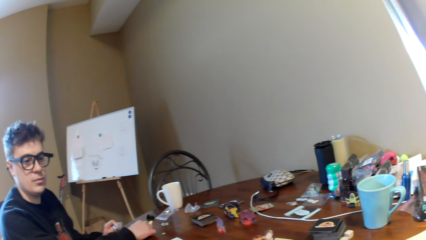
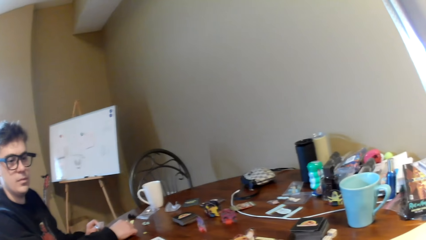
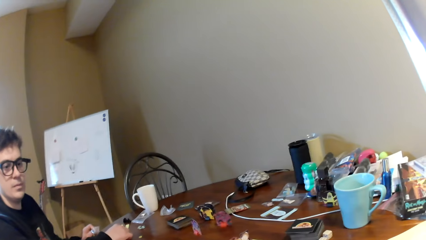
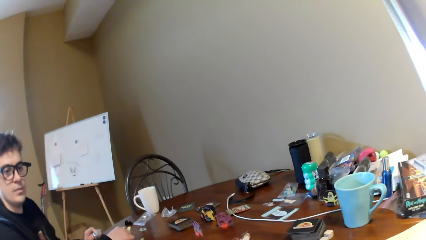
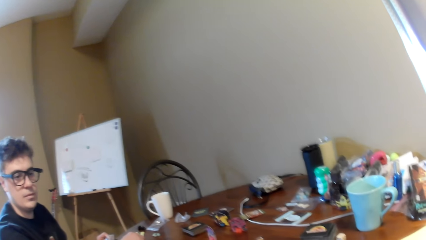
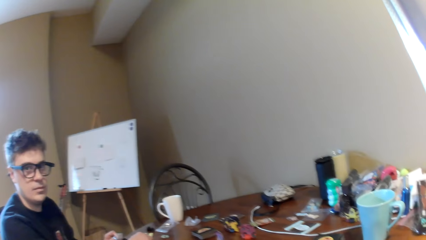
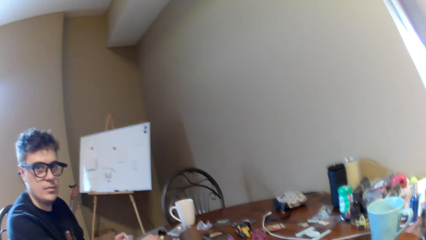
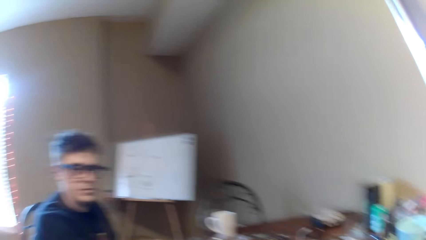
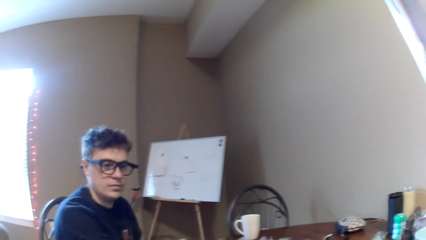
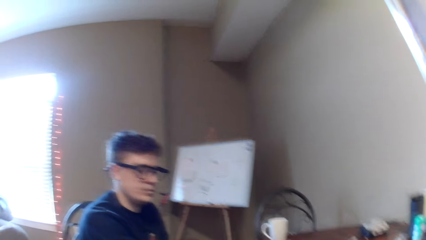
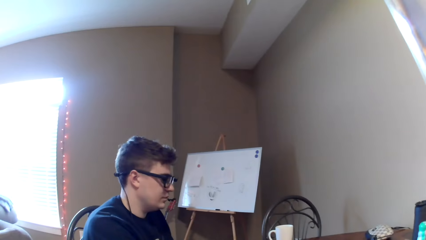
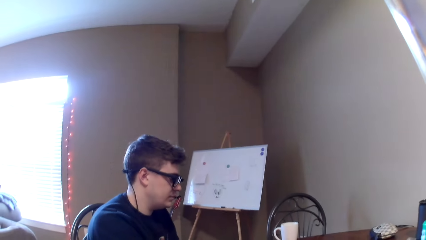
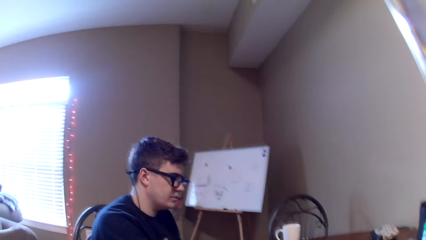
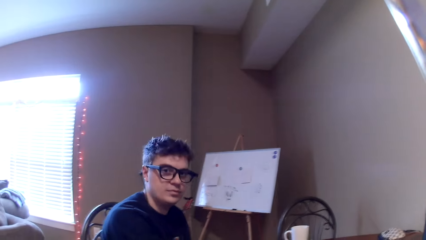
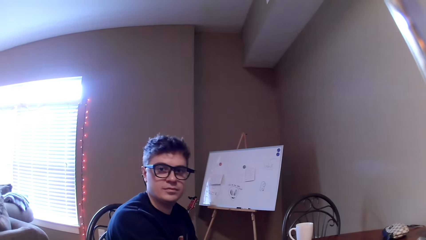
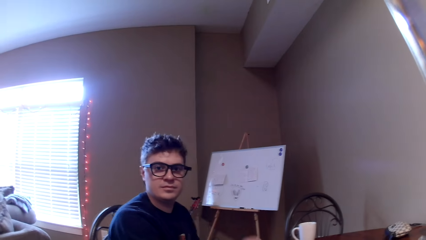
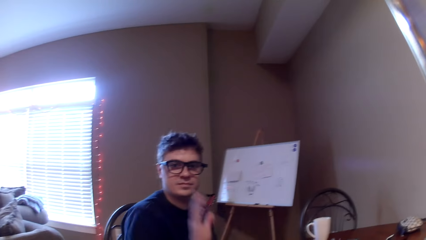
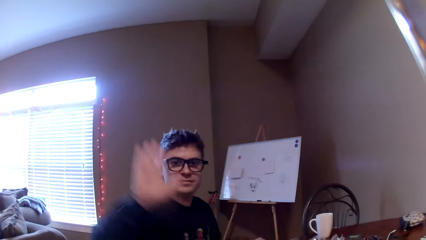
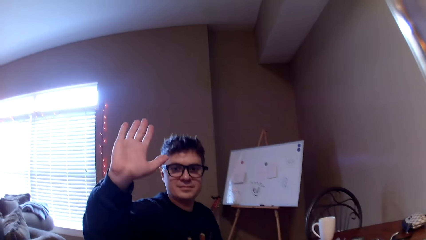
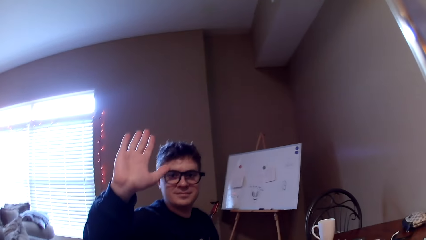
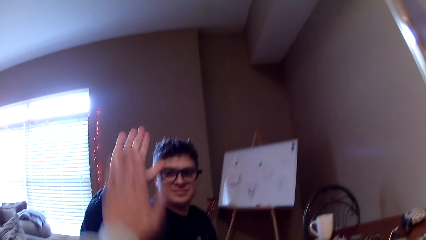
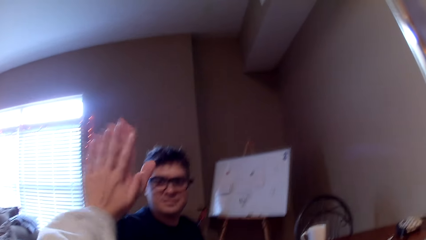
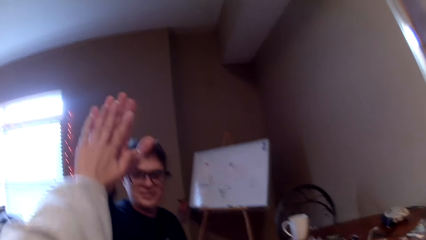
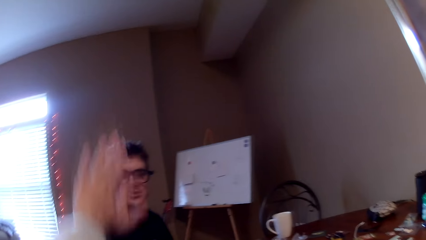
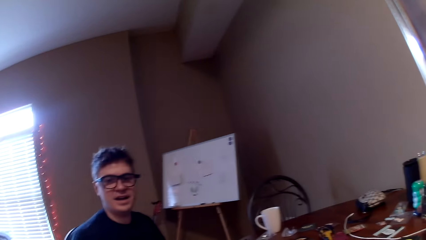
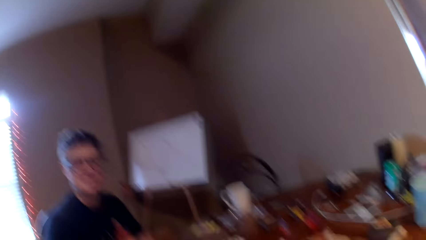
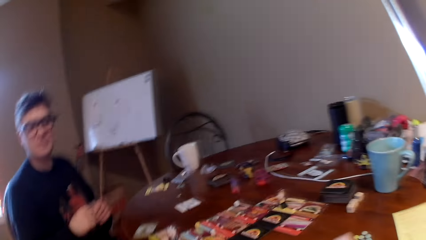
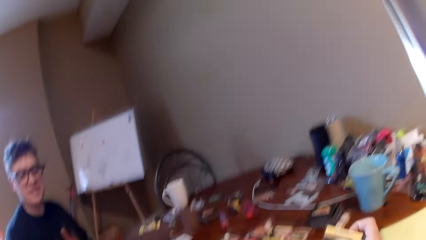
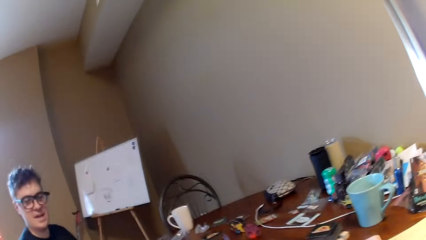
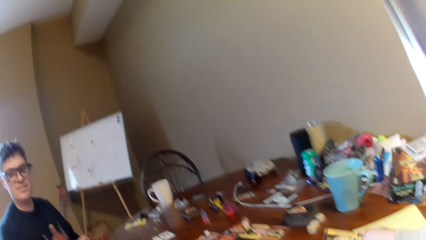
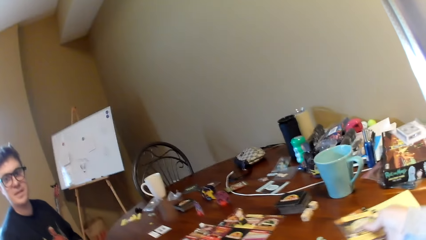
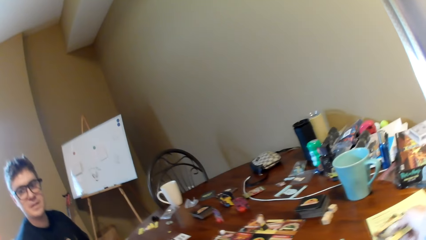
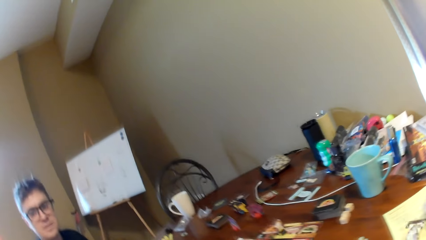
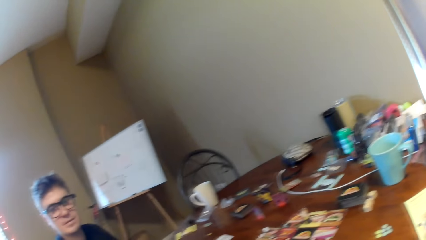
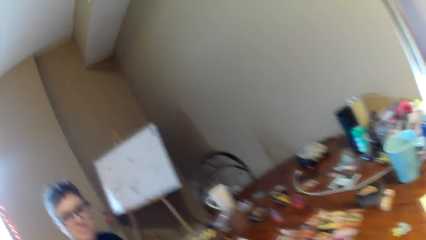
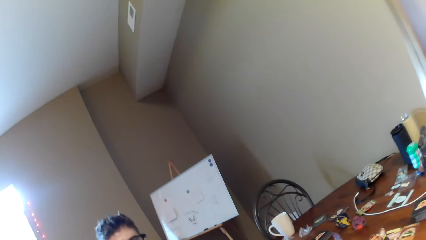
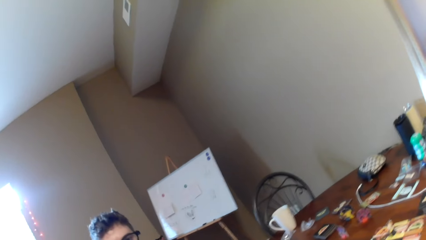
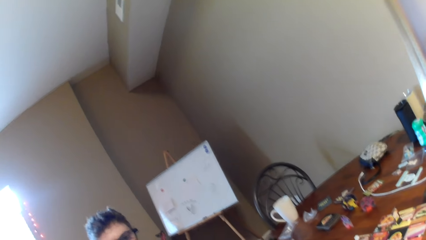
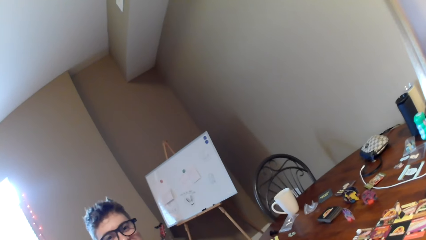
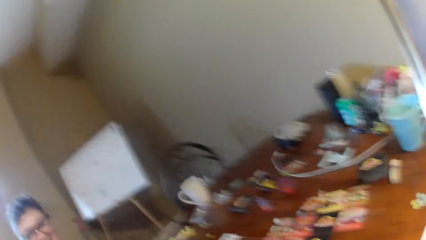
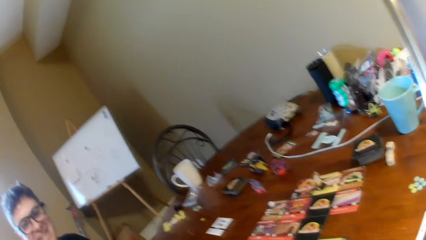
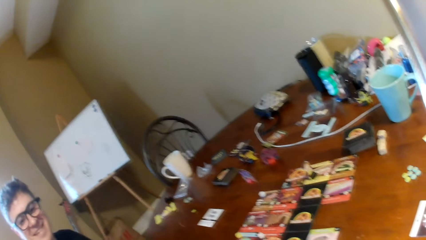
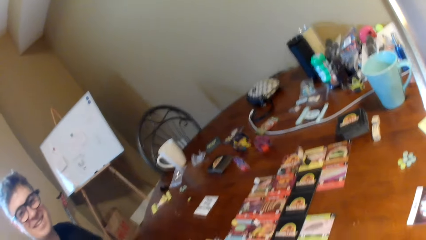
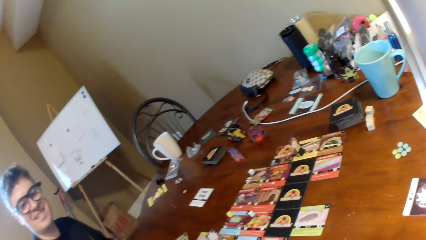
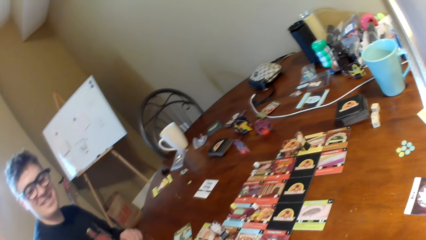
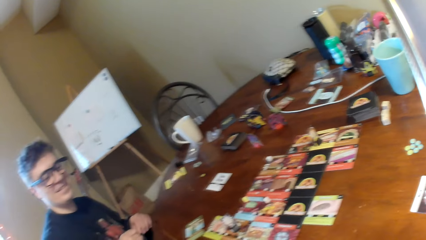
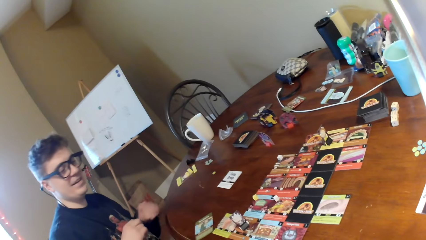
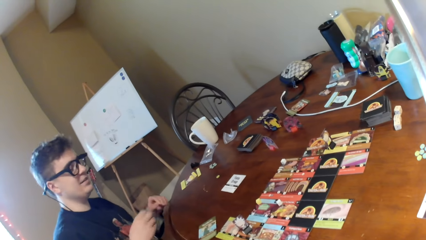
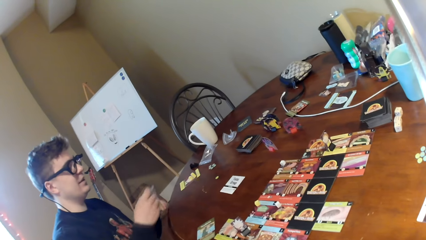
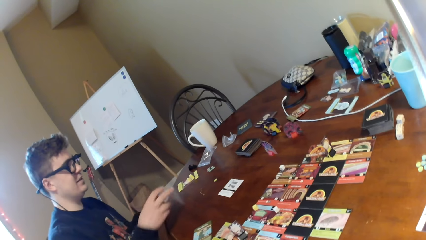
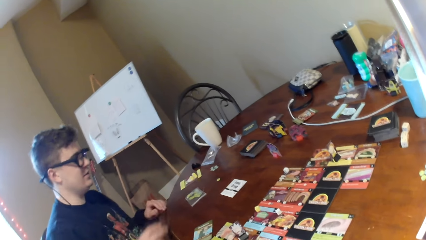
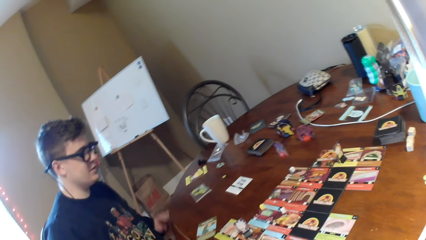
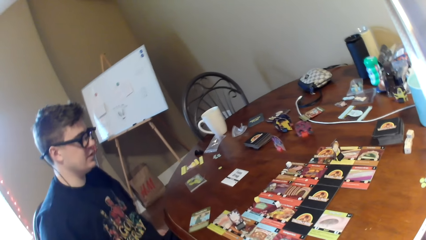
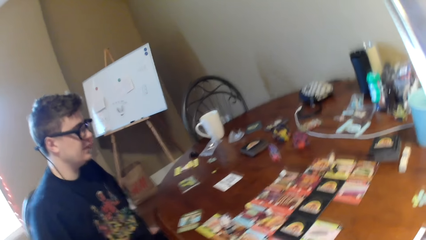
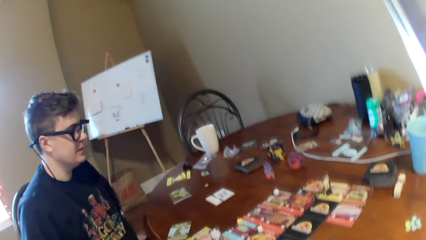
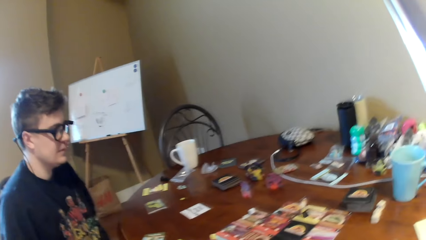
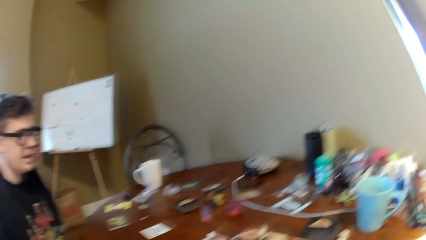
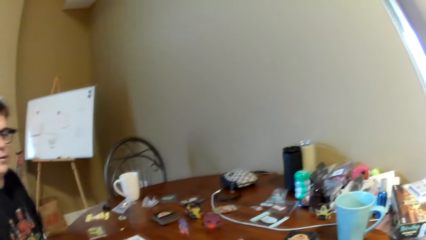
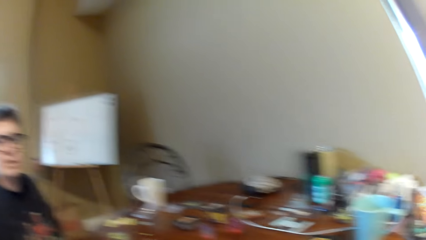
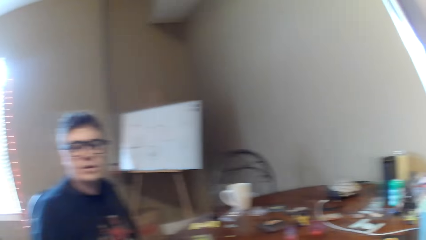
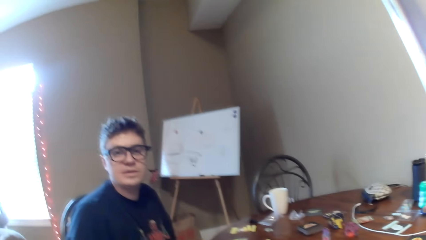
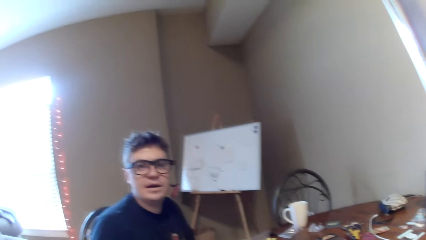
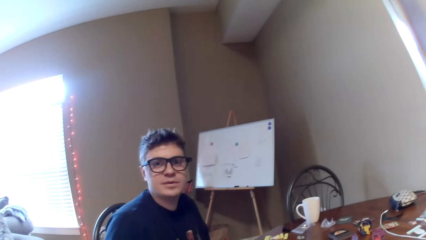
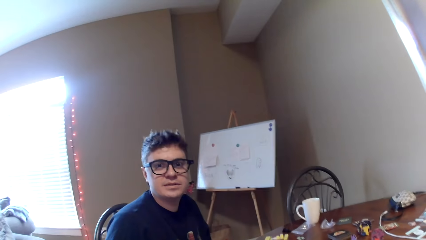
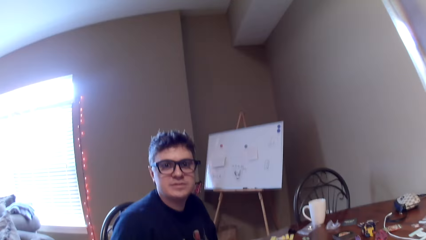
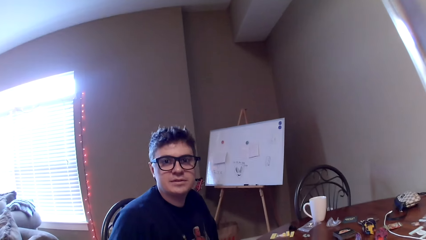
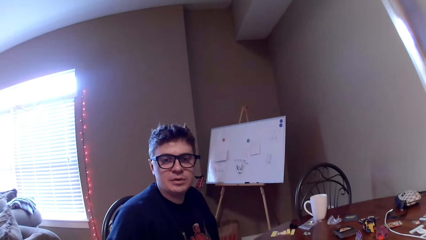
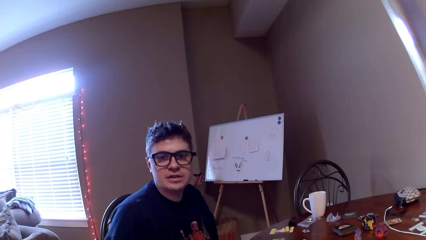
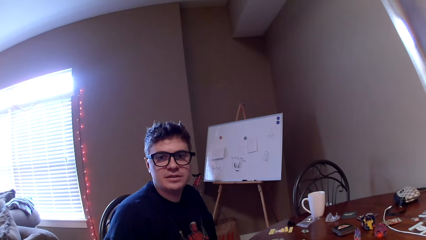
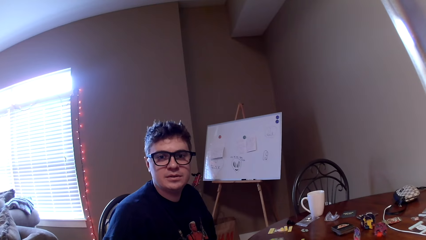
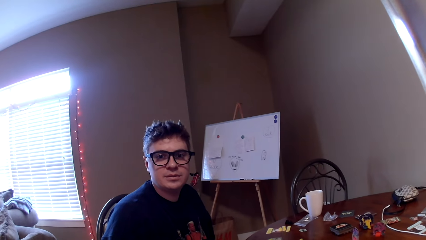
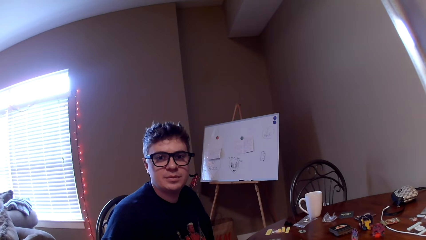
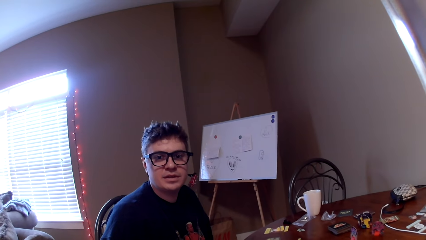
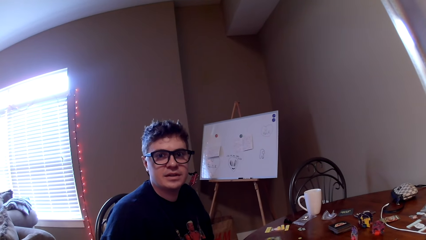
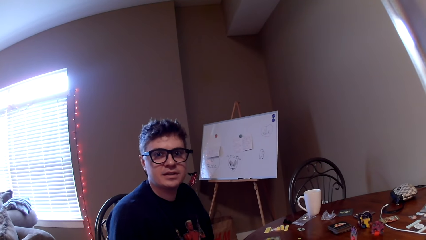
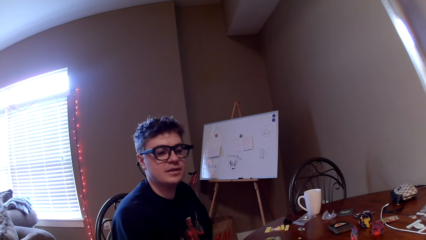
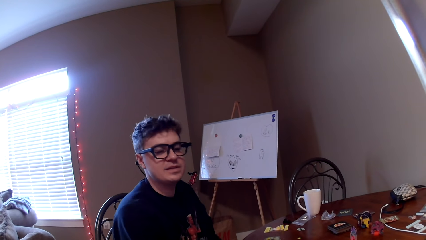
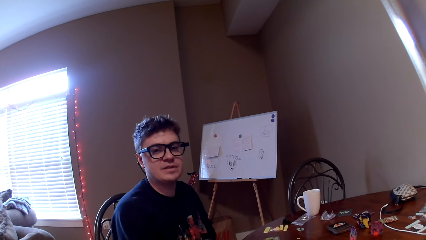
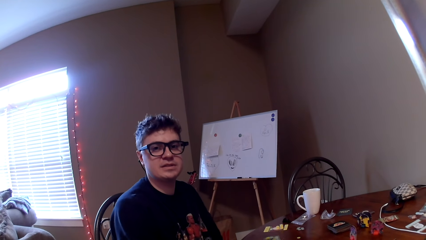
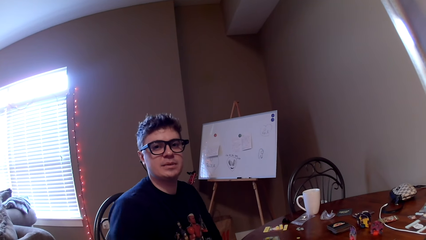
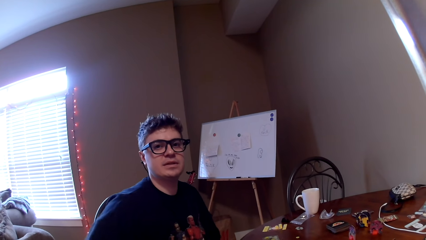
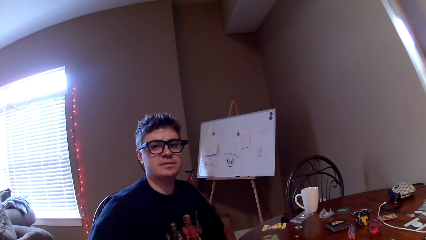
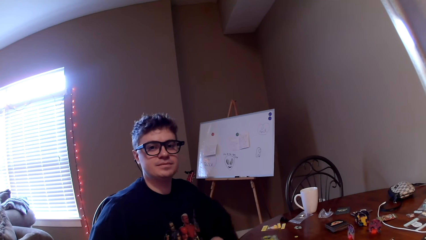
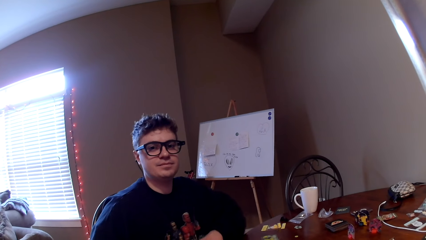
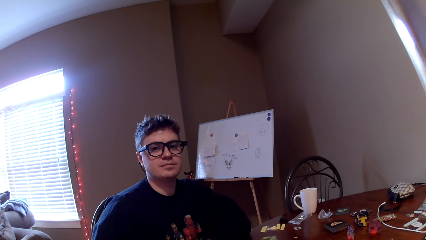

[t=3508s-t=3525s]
The man high fives the camera wearer. The camera wearer claps to the man. They put the cards aside and converse to the man. The man drops the polythene paper on the table. The camera wearer looks at the man.
